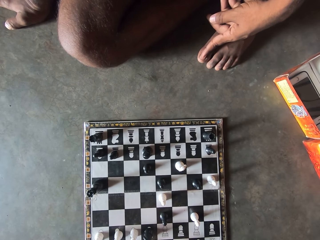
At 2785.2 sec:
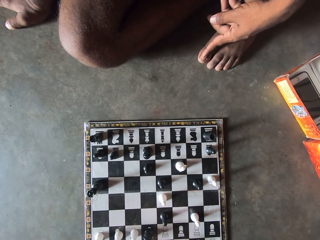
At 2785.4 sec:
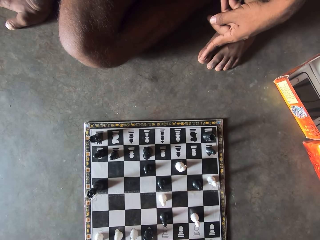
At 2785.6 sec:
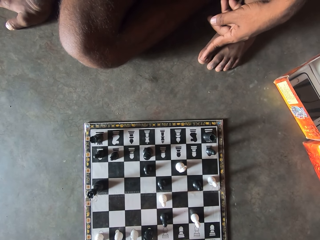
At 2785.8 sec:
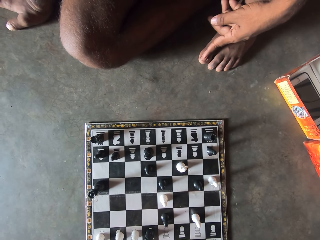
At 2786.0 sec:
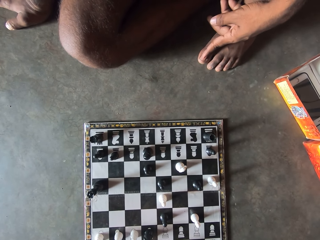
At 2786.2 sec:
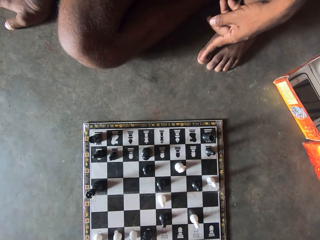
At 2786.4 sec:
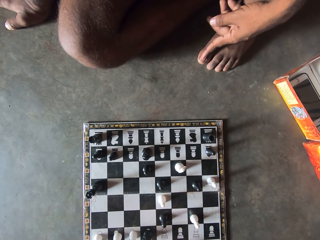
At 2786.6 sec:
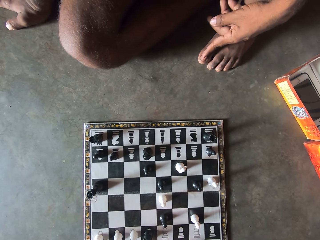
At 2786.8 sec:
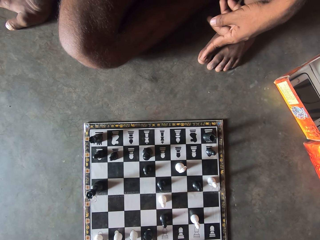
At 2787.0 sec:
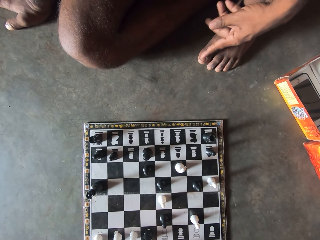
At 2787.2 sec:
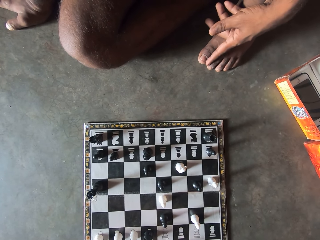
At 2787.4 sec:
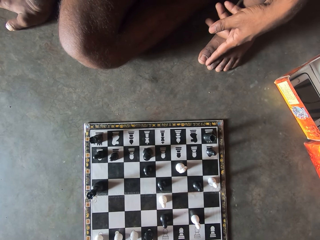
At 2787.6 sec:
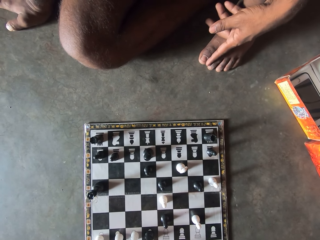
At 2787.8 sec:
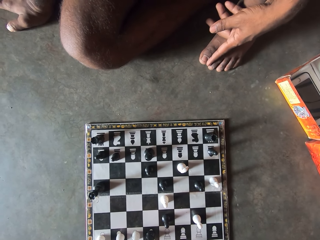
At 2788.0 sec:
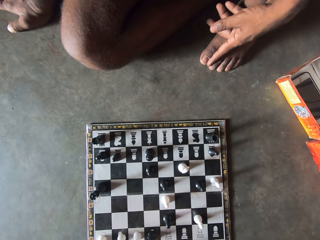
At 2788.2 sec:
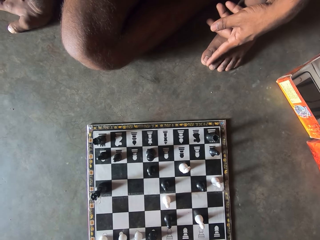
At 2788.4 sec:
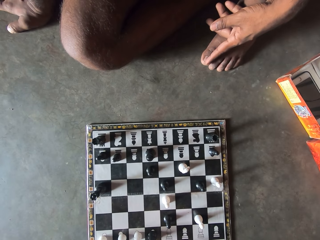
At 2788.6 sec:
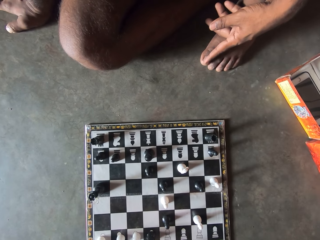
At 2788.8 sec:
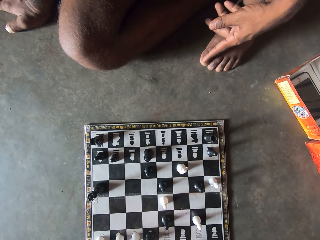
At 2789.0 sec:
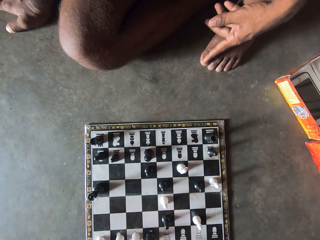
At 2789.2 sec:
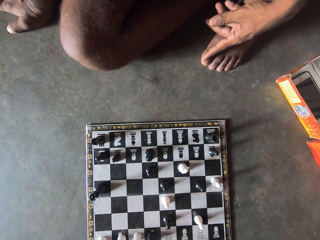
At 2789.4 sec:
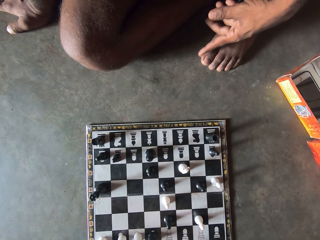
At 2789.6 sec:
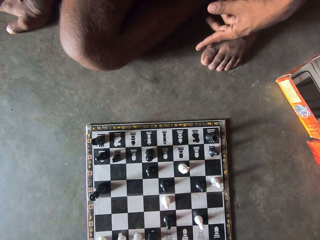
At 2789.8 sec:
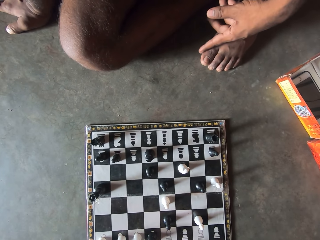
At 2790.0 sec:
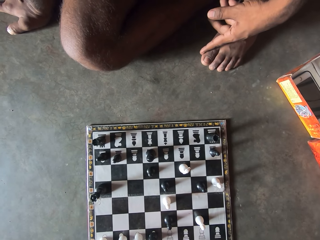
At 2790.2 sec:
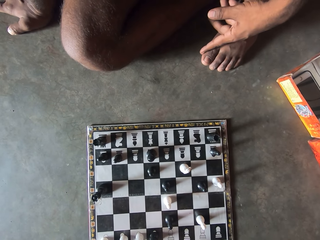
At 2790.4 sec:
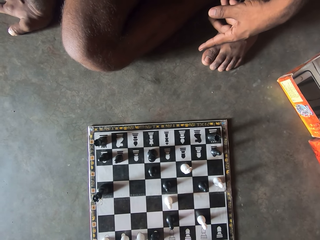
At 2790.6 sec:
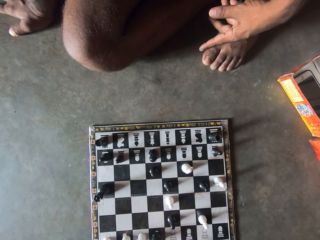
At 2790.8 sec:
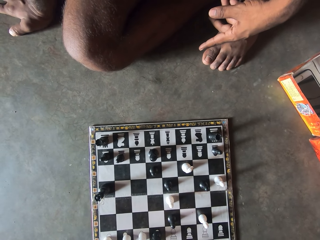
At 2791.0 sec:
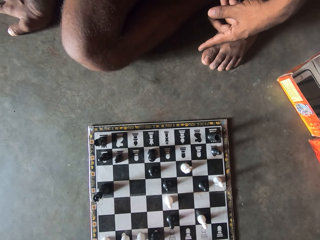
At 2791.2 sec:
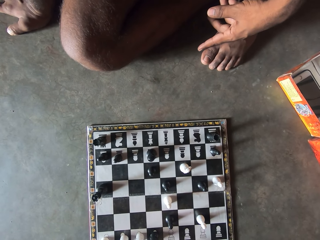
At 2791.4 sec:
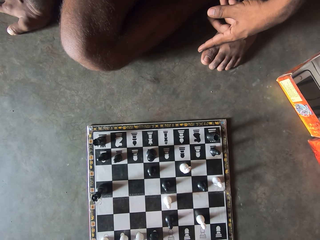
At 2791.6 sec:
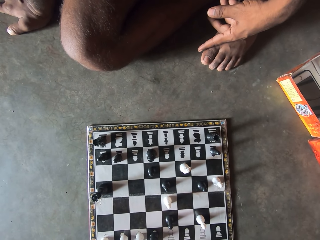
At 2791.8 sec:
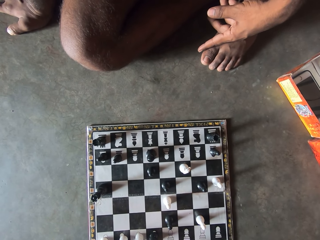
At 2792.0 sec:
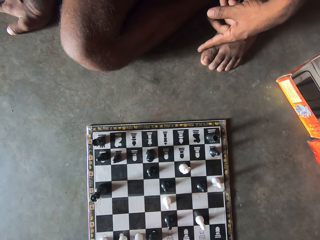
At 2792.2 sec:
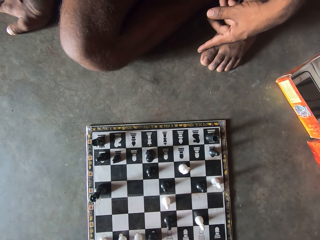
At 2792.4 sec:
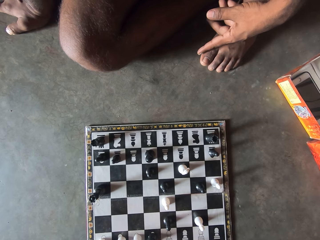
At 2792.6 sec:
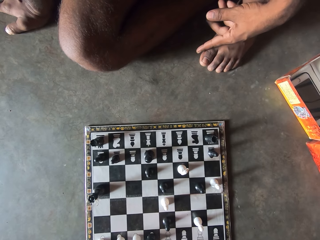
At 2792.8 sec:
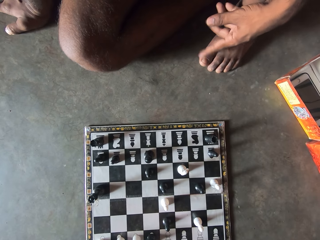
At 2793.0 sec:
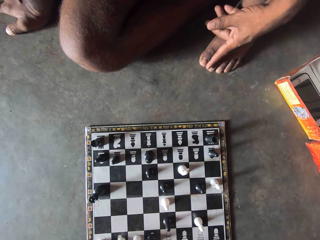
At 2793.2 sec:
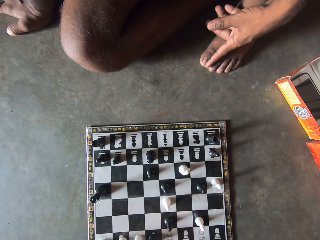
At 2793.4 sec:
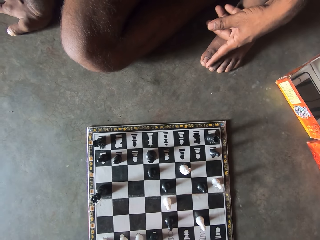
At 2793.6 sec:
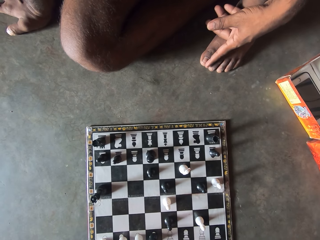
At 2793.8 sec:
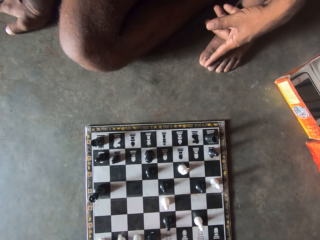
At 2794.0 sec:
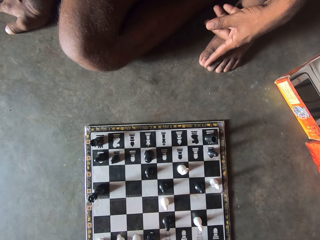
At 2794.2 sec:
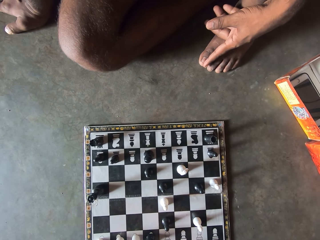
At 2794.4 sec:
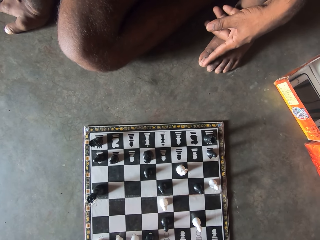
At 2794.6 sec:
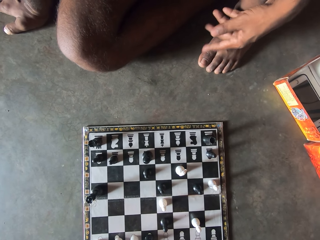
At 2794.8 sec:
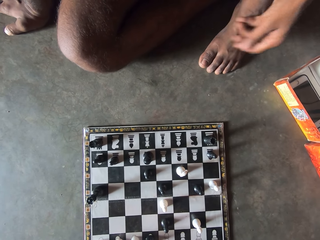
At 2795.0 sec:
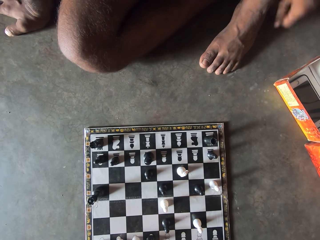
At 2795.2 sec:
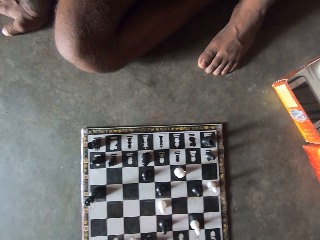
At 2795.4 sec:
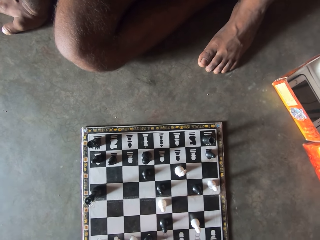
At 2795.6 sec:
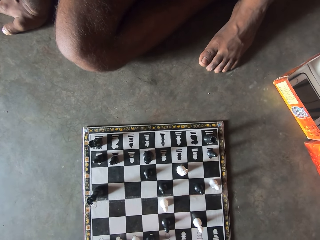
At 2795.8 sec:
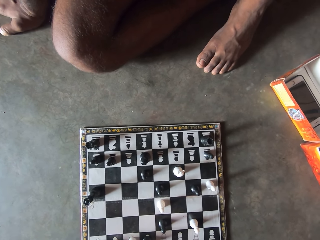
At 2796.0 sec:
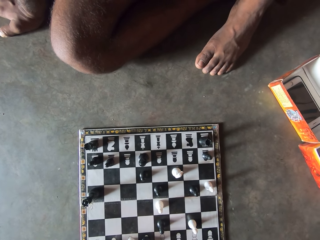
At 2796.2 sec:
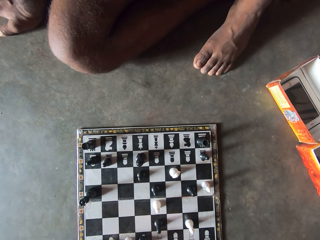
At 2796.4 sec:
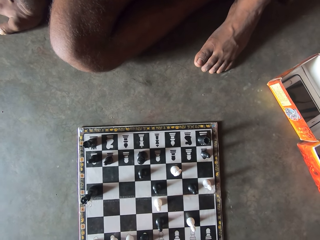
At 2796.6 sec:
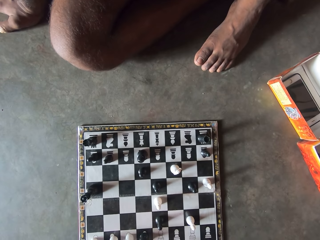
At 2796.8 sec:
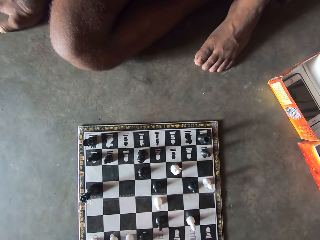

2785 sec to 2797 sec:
A man looks at the chessboard.

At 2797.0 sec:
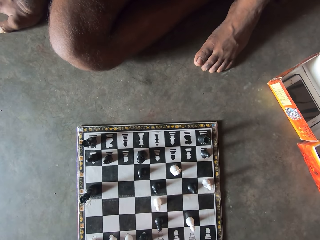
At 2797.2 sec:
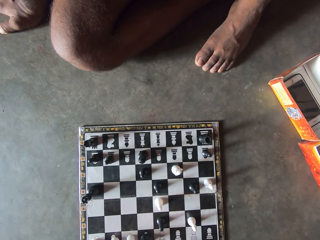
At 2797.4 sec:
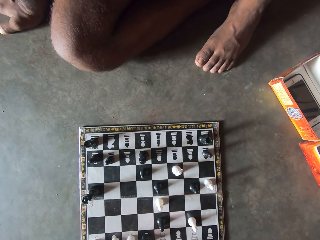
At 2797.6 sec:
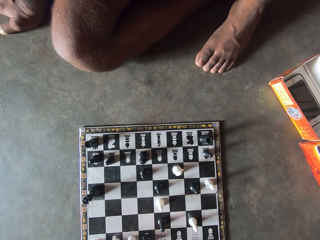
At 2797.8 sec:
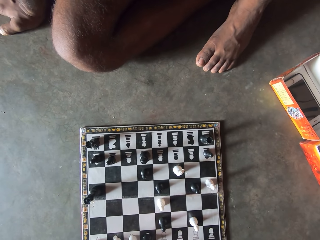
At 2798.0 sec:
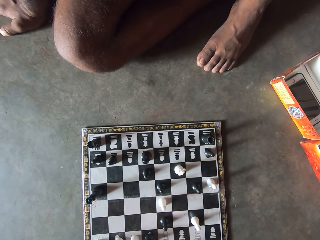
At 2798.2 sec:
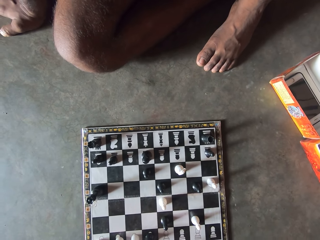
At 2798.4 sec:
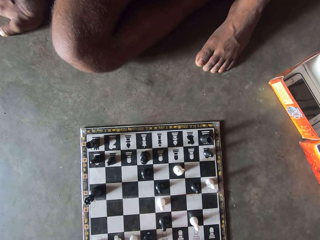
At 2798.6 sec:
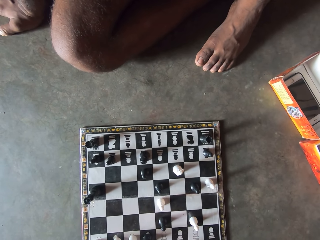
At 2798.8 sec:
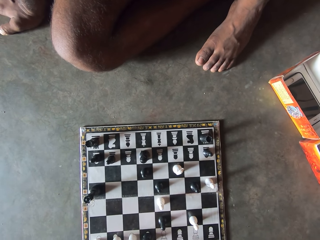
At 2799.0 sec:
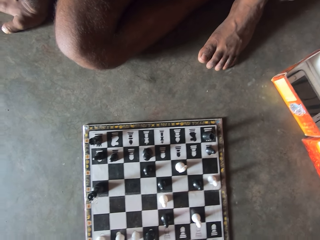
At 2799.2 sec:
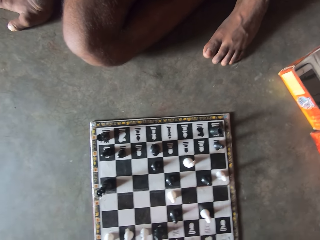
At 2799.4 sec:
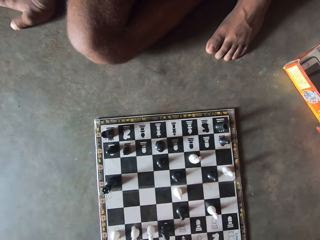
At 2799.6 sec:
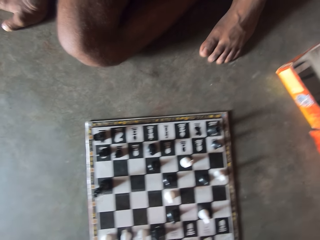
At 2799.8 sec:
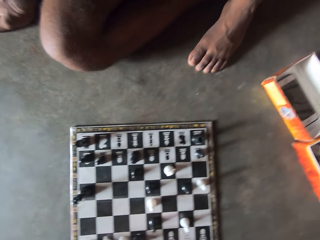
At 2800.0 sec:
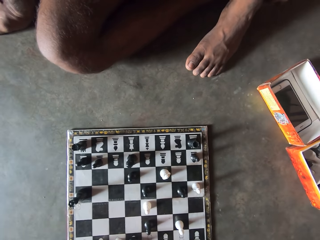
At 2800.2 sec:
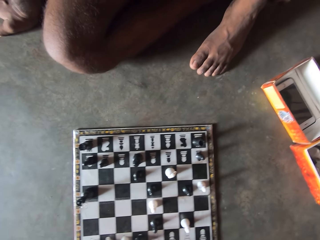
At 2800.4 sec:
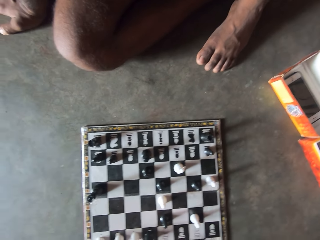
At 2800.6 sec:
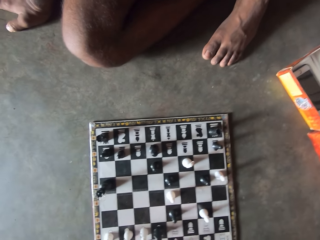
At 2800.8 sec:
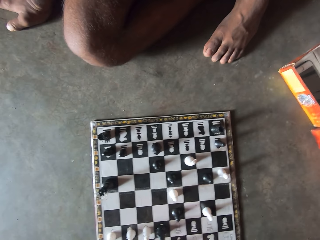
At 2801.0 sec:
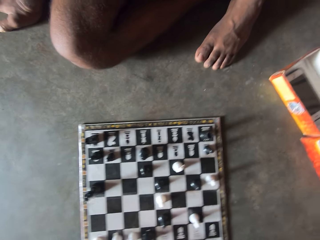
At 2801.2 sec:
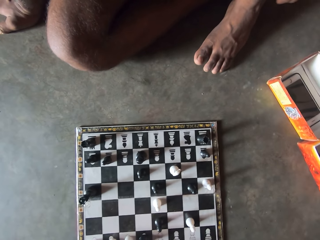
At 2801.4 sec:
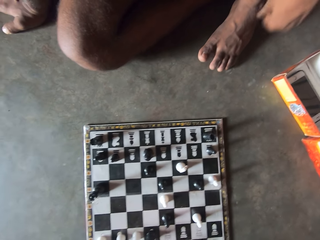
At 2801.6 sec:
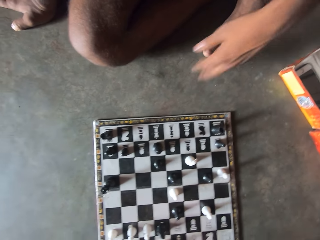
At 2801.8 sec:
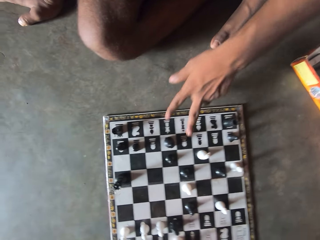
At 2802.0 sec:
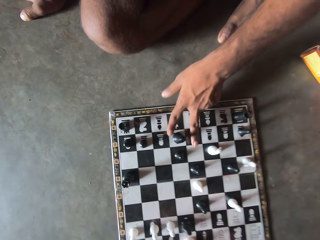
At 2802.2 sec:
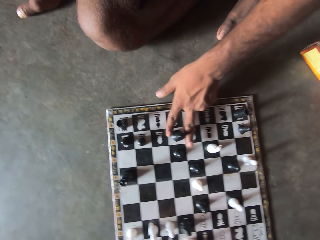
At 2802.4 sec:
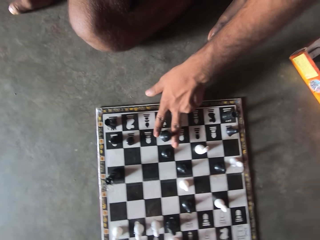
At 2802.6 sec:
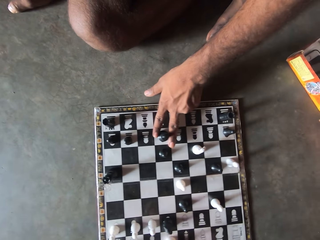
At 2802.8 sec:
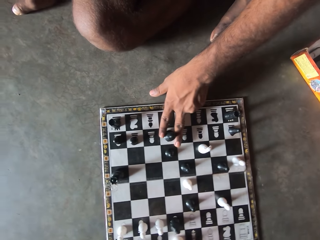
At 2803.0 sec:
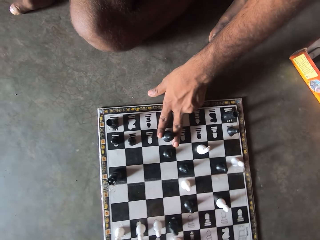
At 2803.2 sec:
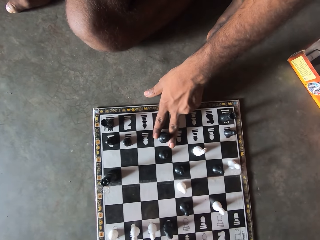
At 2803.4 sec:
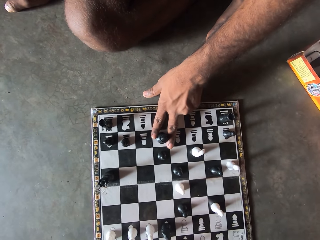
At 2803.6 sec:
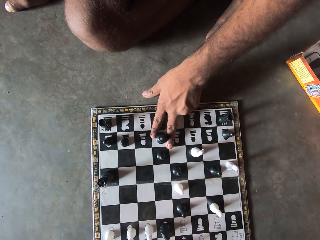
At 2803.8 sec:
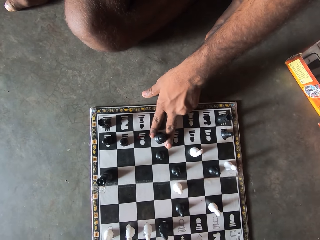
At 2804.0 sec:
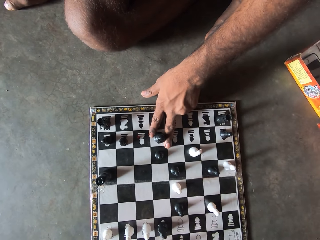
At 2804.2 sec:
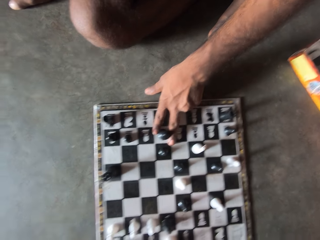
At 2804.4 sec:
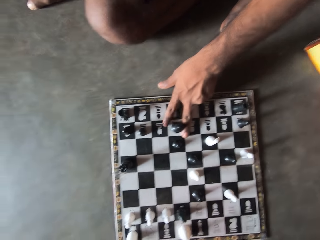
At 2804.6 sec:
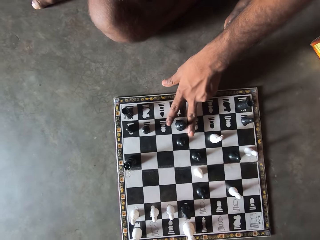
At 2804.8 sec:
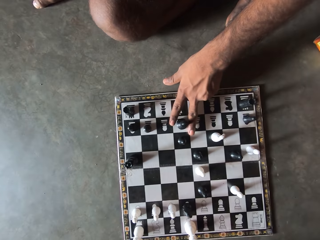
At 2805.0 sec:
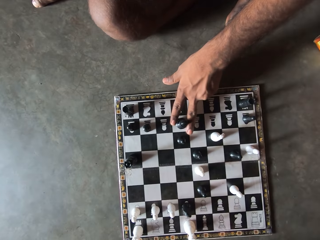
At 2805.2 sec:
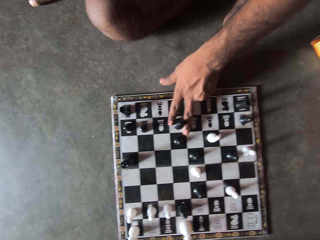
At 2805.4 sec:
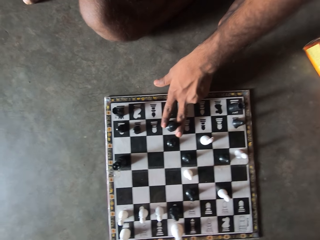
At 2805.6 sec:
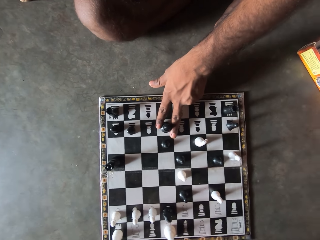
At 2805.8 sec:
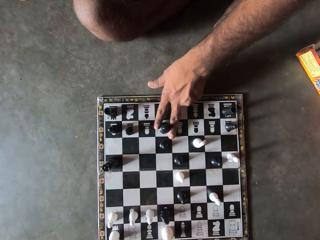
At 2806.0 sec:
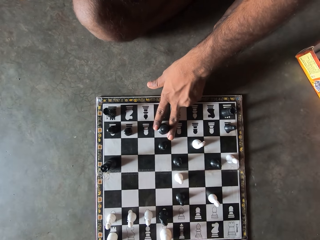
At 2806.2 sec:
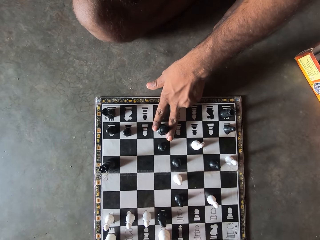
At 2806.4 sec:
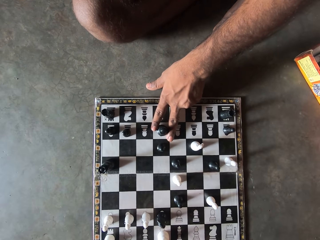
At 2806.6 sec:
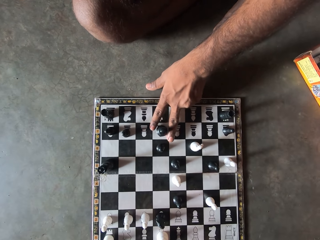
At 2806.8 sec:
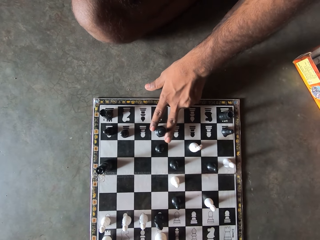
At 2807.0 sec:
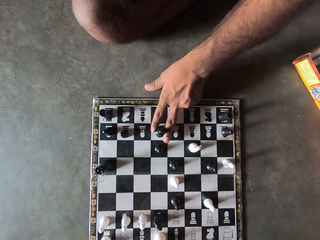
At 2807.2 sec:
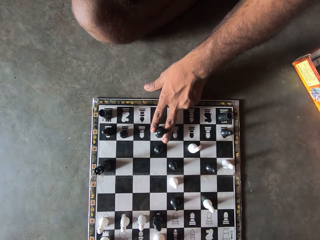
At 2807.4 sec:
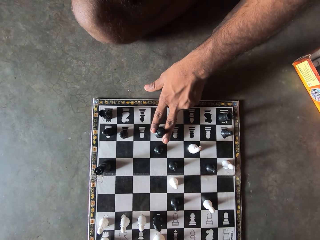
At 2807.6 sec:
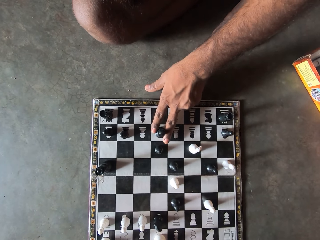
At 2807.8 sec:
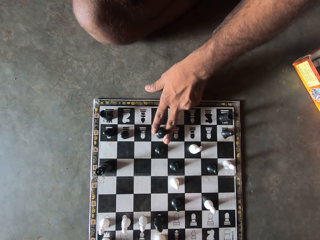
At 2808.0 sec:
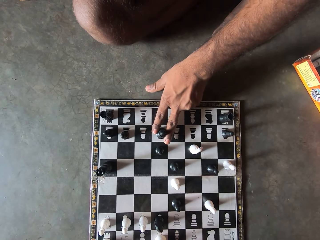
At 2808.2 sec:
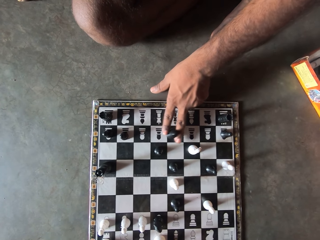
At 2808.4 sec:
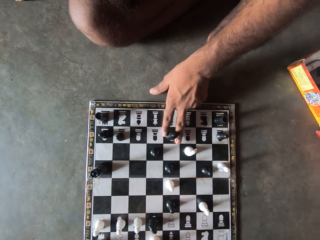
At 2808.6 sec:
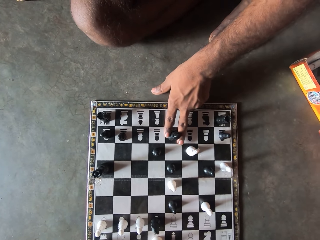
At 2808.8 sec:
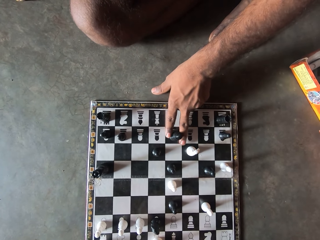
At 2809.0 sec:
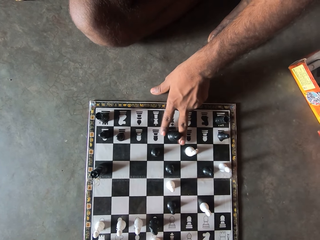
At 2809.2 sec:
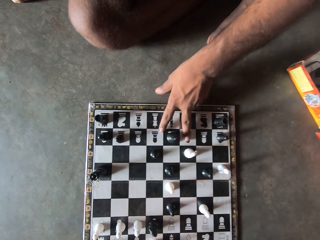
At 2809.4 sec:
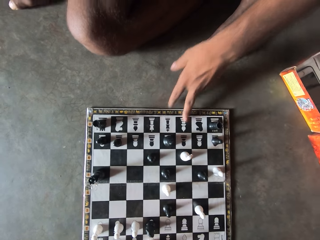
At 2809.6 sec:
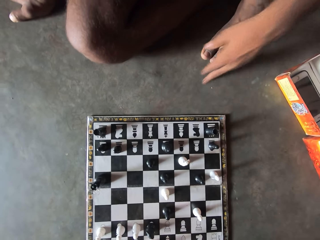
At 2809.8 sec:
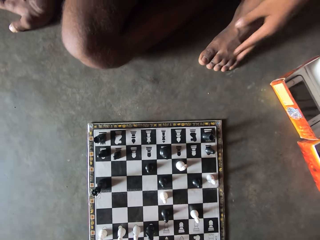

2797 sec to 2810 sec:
A man holds a chess pawn. The man touches a black chess piece on the chess board. The man moves the black chess piece on the chess board.
